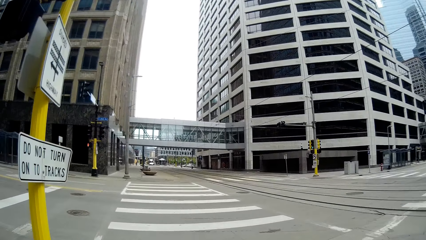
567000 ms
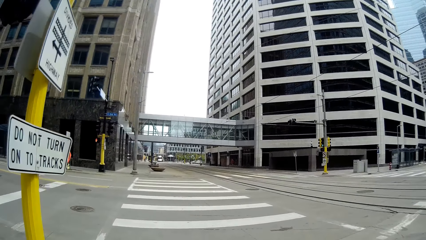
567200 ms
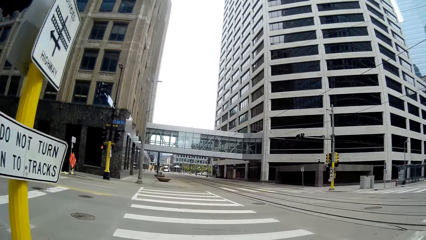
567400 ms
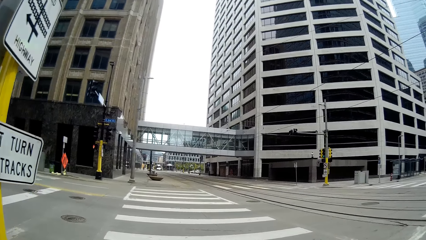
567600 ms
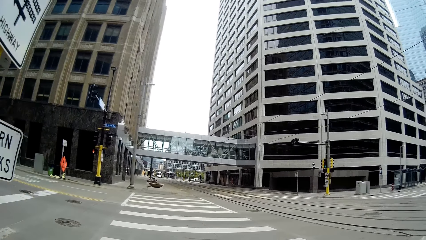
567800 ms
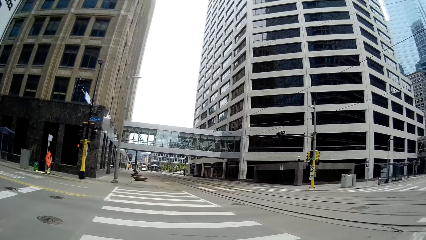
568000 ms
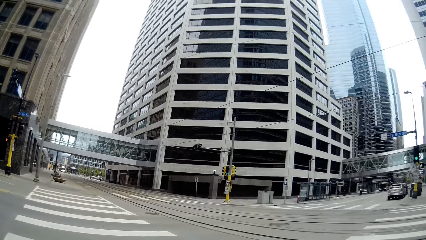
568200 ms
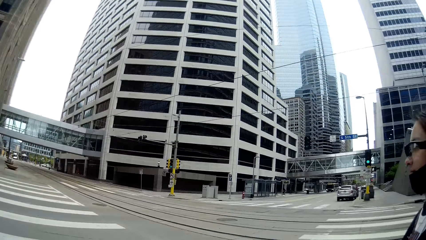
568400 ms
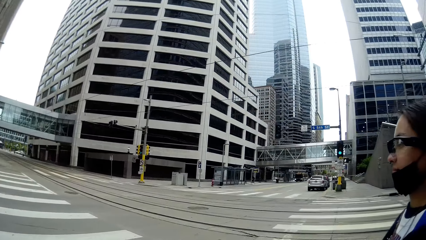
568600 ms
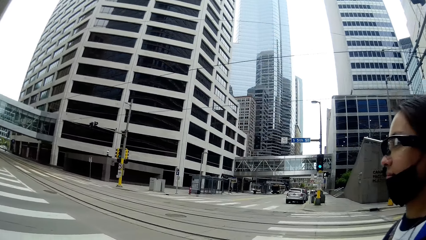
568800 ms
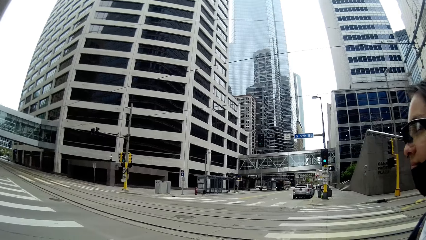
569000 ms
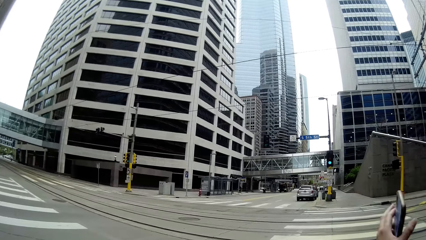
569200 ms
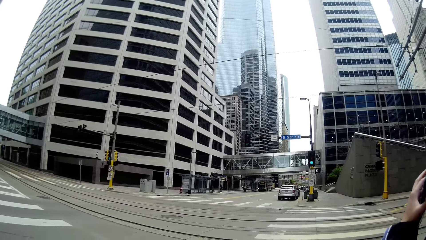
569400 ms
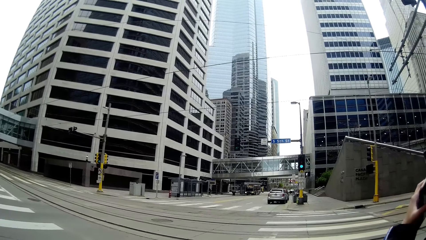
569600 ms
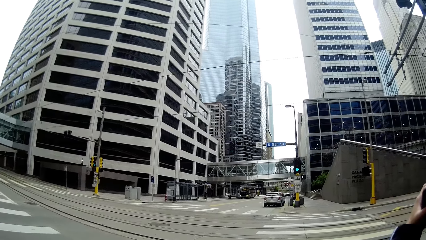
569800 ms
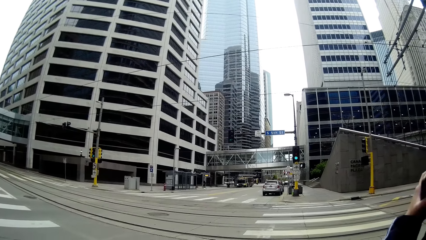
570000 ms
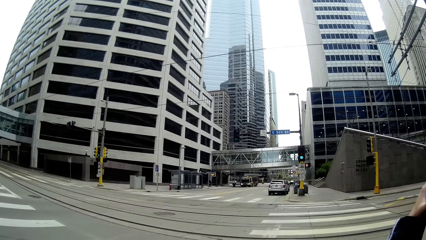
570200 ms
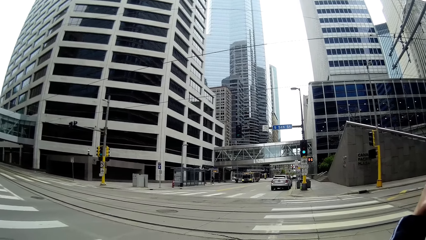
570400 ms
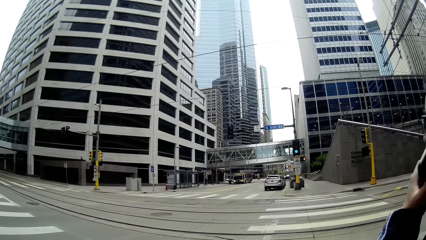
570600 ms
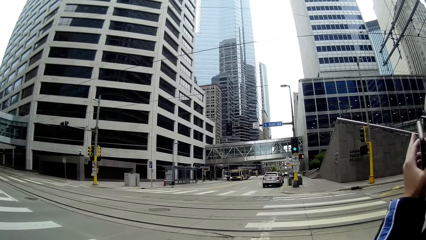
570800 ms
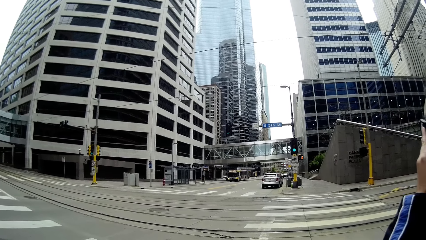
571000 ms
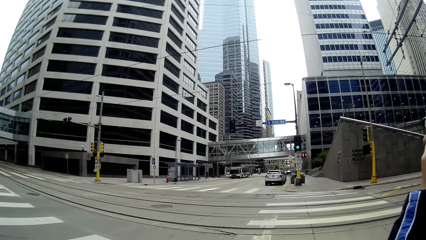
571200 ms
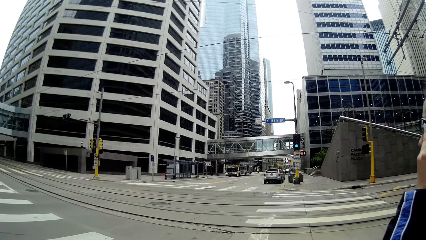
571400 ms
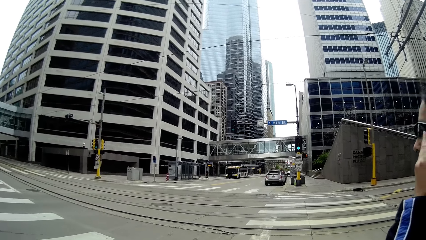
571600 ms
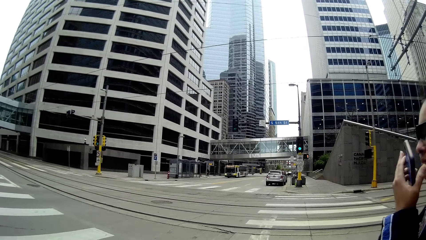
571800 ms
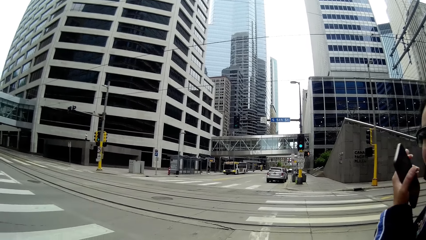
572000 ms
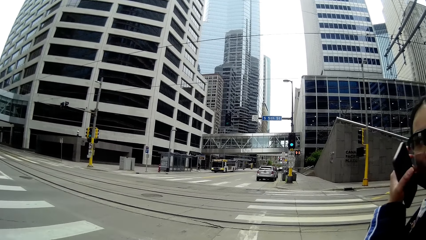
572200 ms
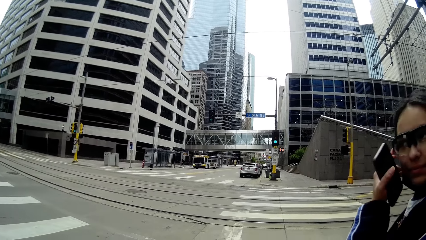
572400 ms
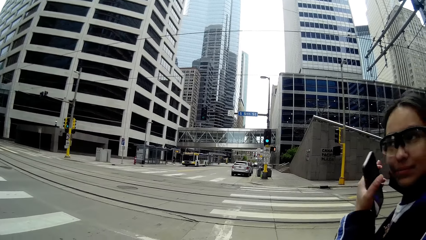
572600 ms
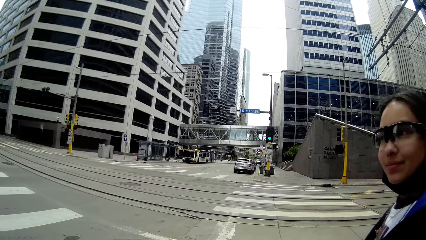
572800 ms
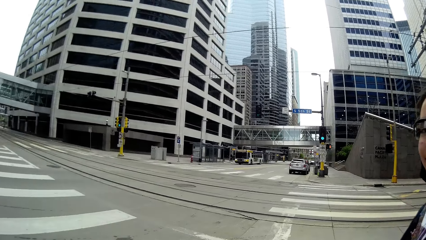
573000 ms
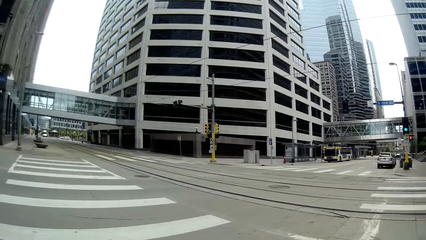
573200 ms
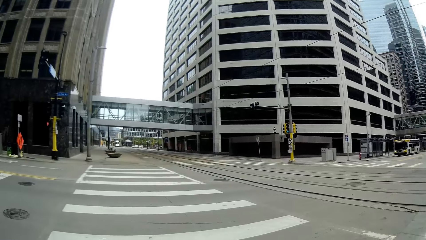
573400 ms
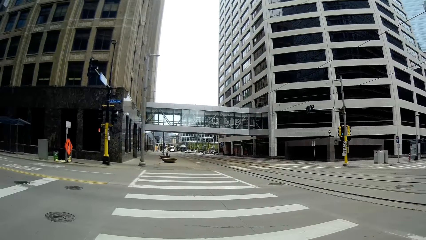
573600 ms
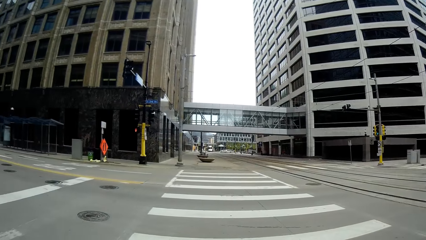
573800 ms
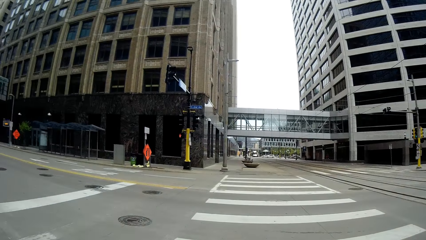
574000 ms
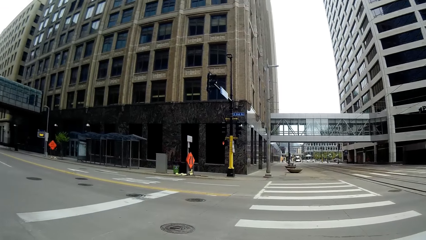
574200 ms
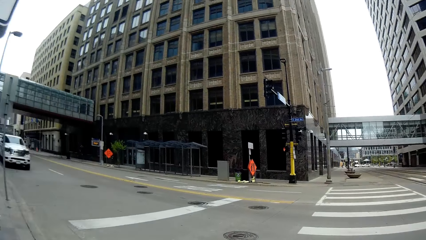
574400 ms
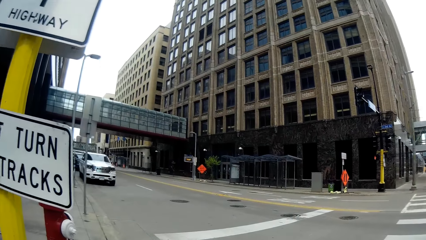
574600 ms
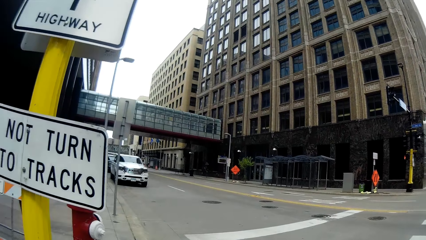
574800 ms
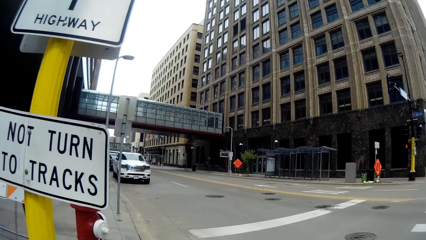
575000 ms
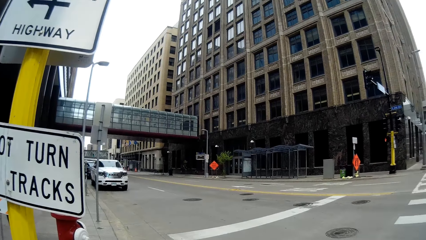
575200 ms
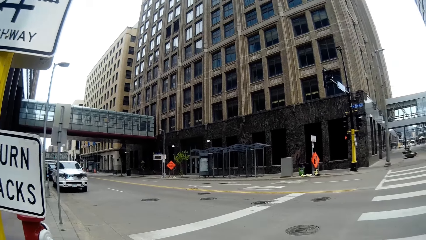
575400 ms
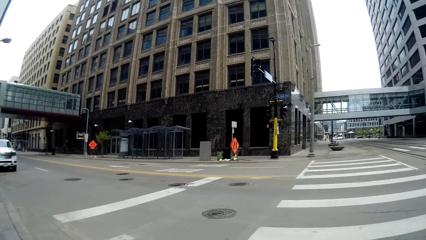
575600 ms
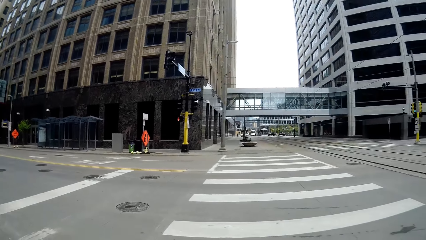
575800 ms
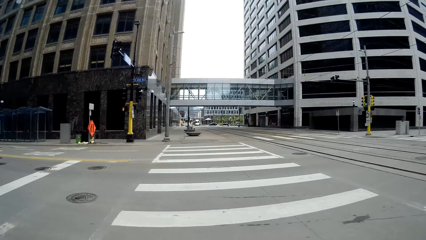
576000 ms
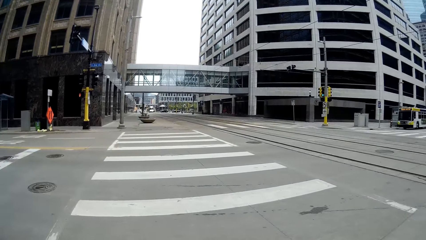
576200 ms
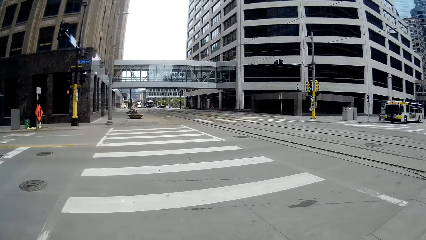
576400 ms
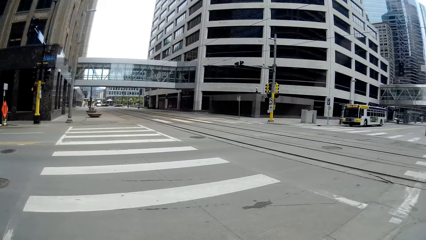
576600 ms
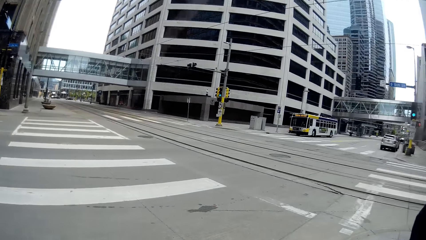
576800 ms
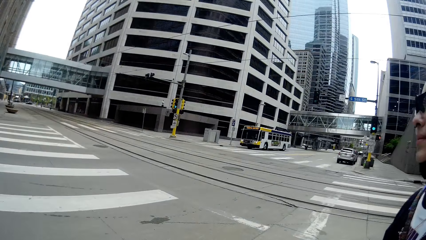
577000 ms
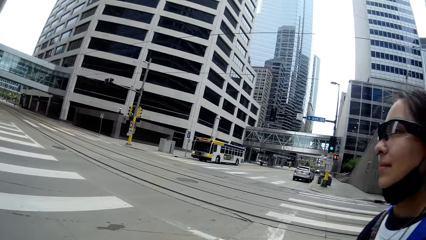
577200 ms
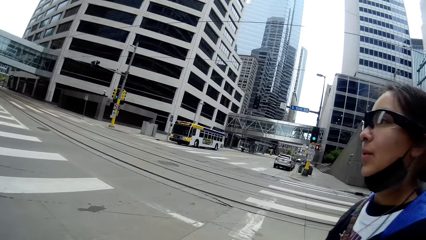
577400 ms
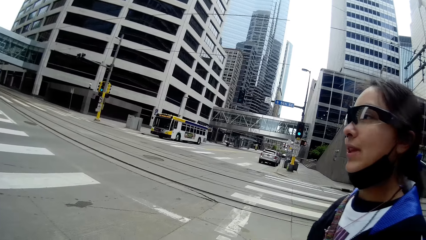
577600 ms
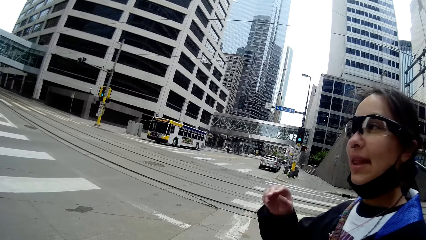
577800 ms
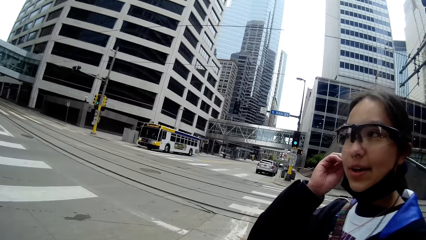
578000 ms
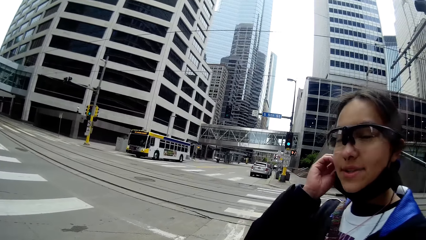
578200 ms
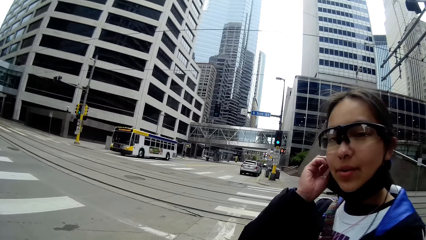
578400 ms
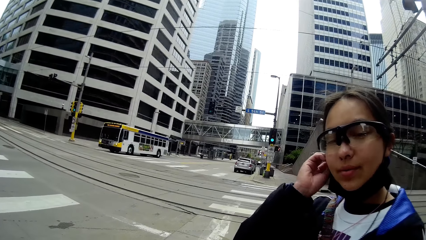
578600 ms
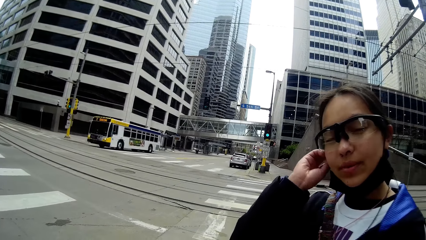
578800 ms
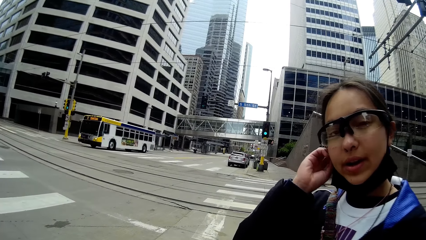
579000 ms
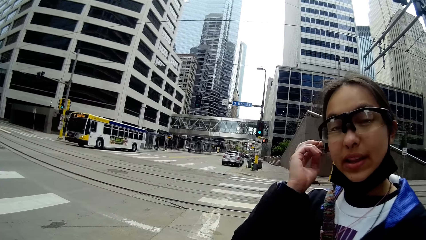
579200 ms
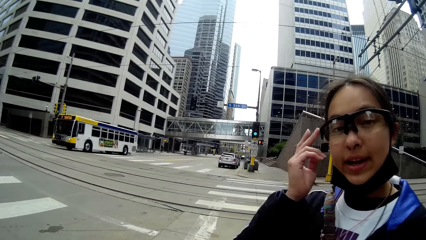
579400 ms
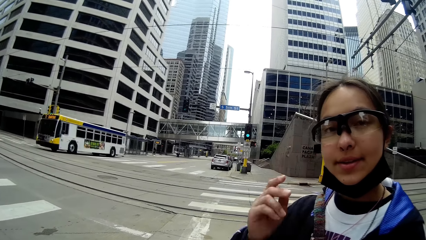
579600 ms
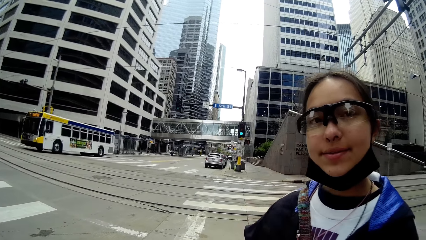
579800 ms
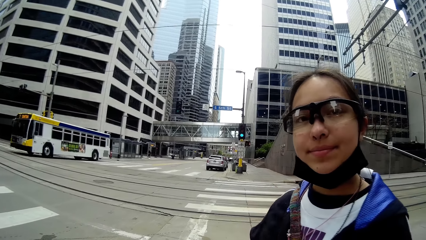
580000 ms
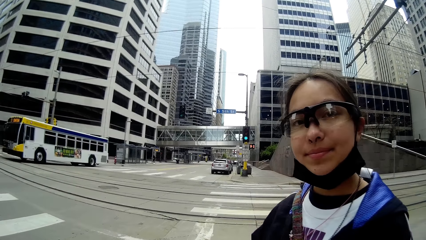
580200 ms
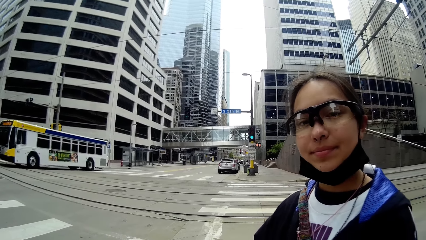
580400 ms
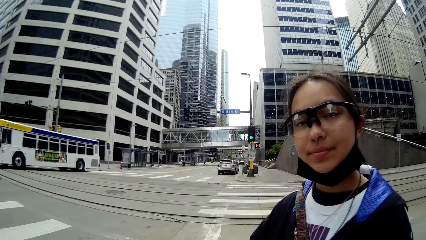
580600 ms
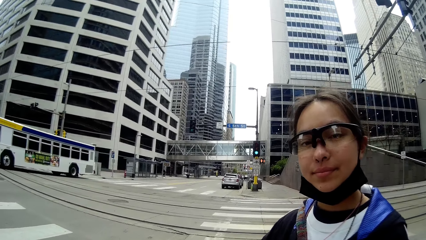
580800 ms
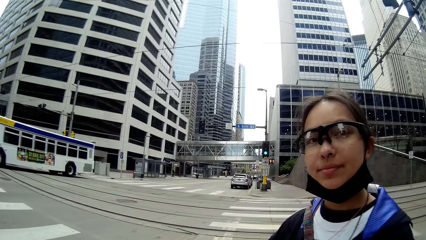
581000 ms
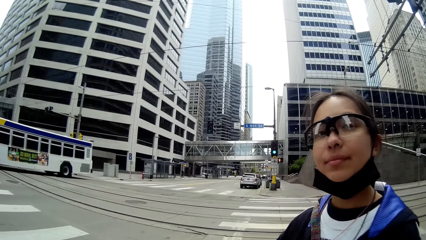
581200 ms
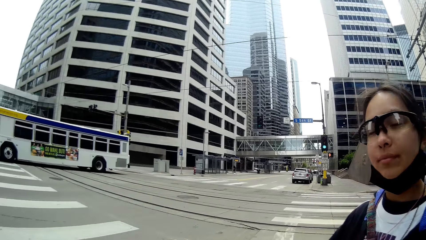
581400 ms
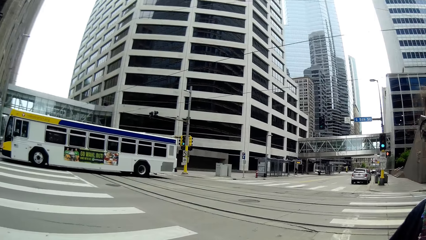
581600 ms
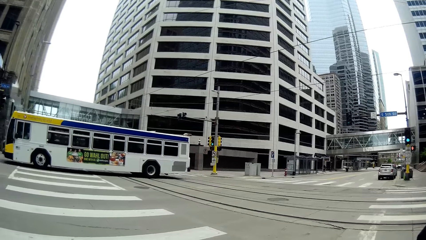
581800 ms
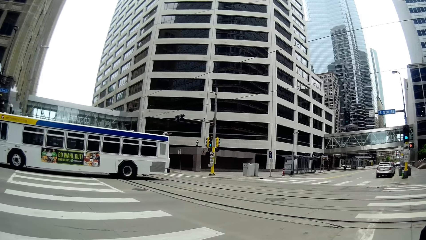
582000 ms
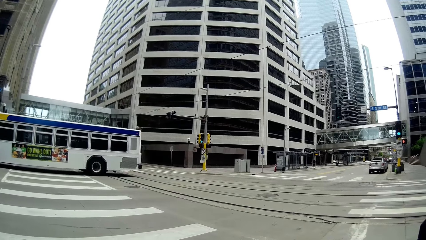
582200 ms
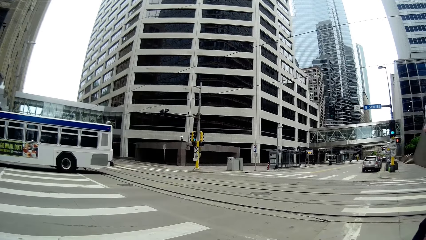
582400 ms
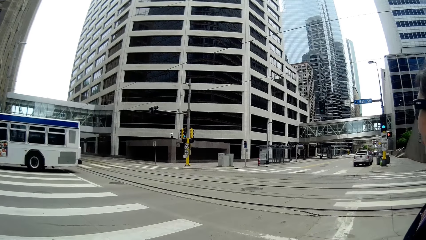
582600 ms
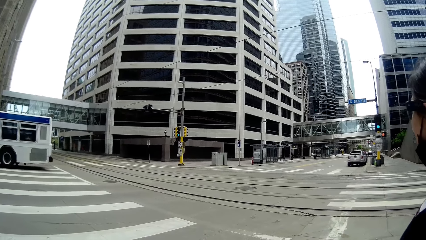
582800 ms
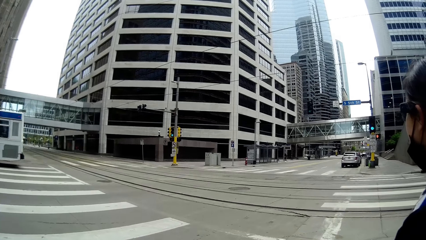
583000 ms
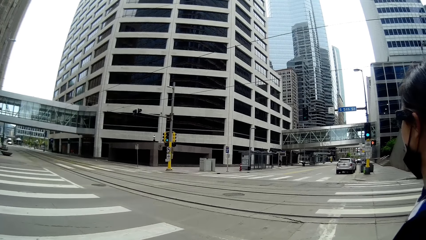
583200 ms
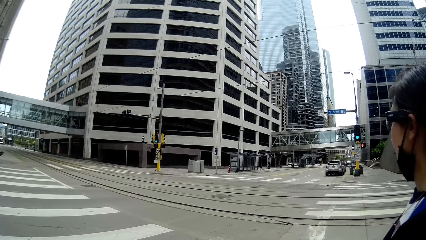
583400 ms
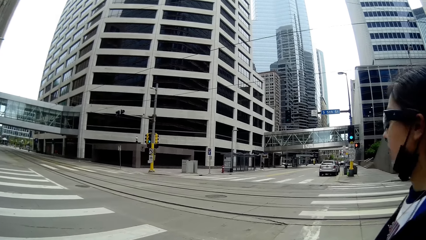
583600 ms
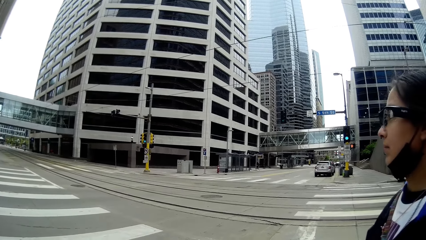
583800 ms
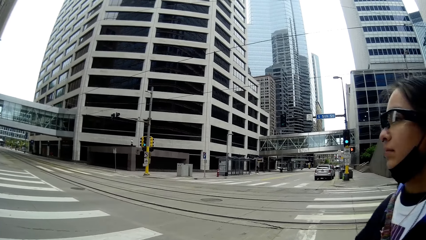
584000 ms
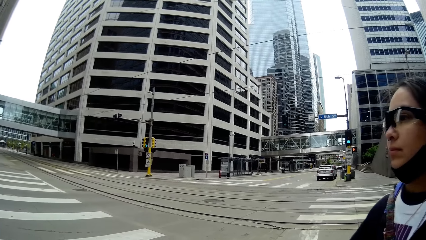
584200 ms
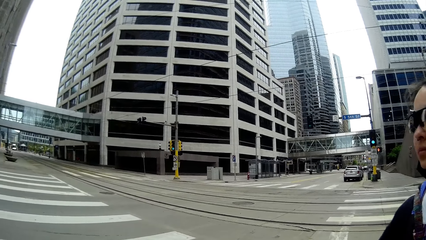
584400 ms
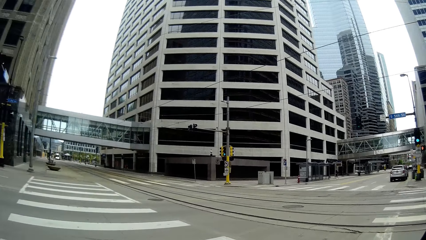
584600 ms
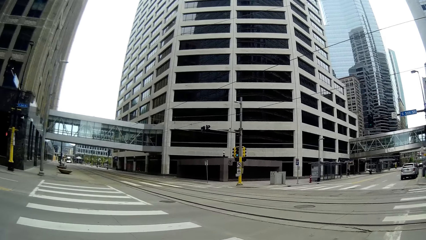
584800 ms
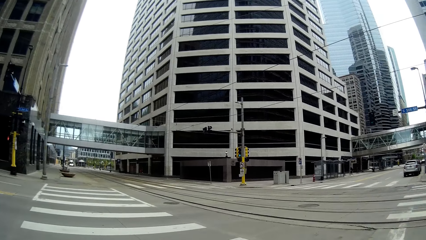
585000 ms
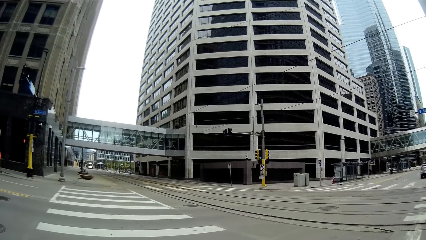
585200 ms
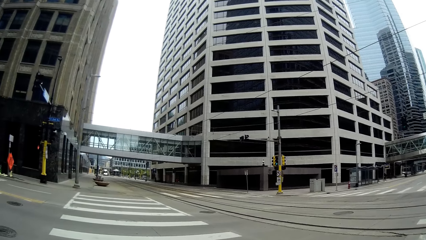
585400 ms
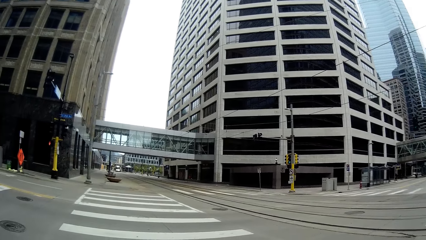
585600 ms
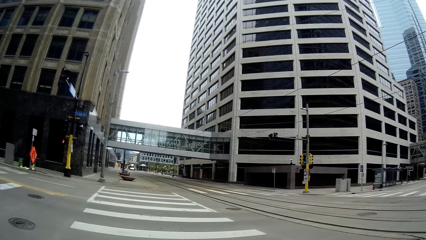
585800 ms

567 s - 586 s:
The camera wearer stops and looks around. They look at a lady. They look around and look at the lady. The lady talks to the camera wearer. The camera wearer talks to the lady. They look around.
